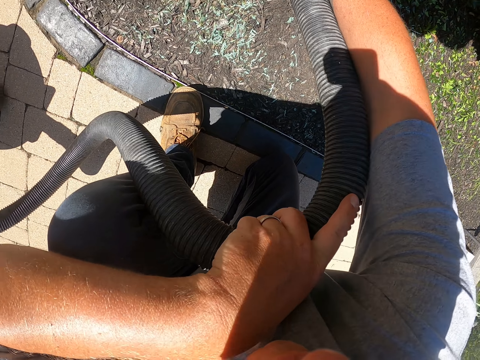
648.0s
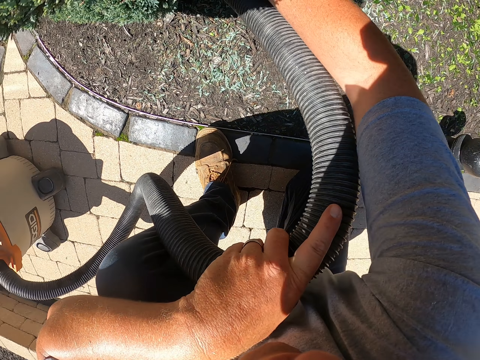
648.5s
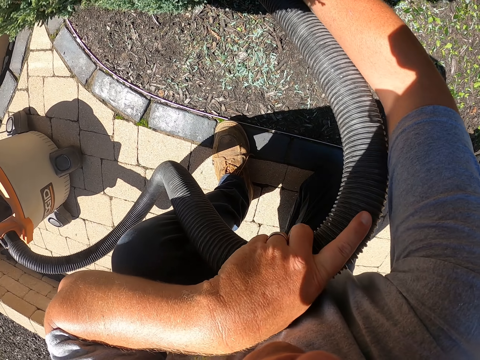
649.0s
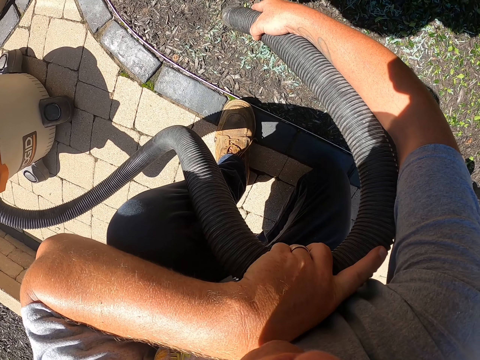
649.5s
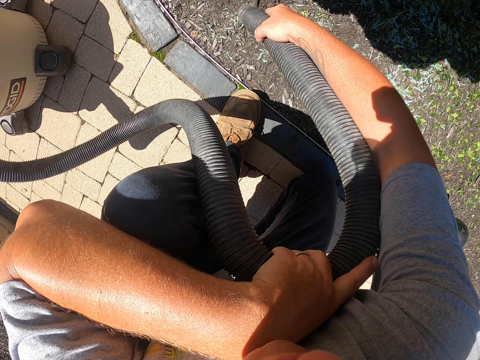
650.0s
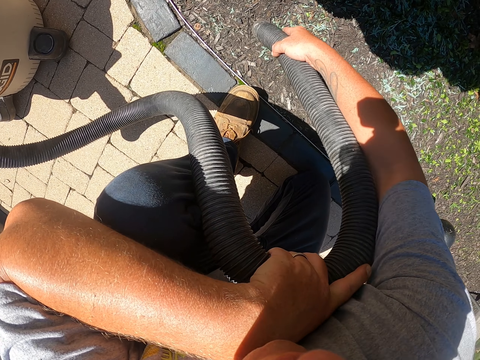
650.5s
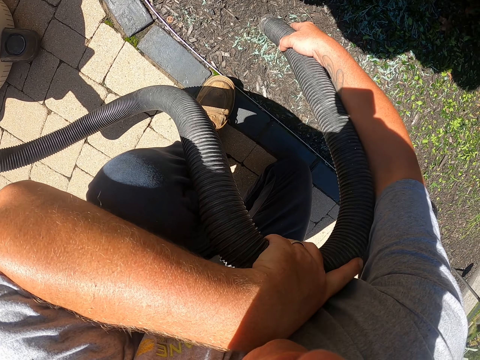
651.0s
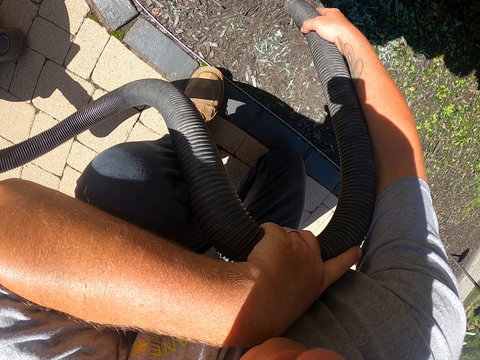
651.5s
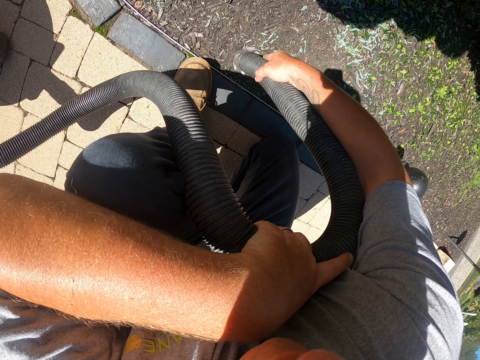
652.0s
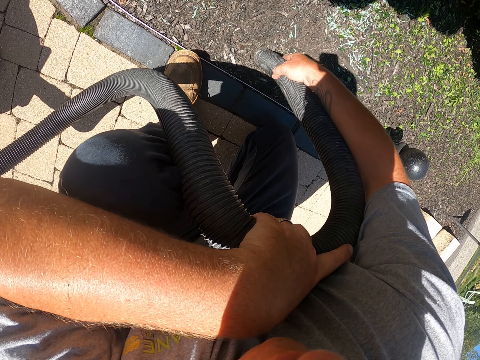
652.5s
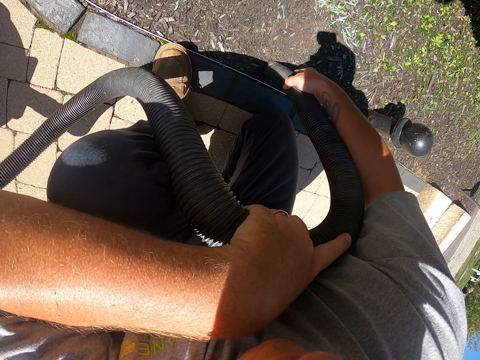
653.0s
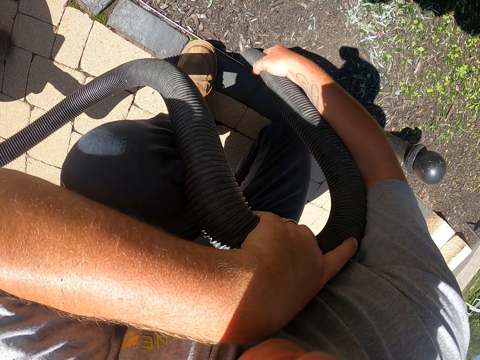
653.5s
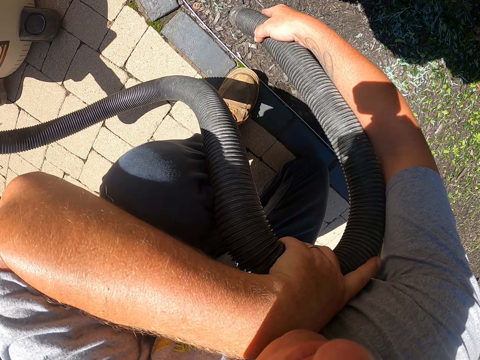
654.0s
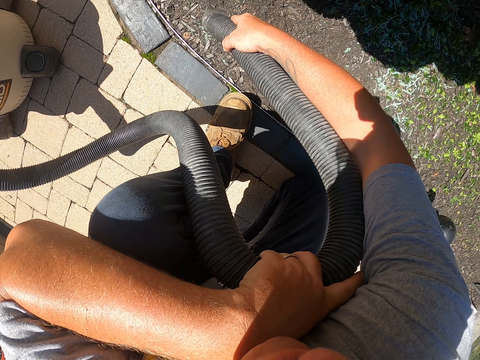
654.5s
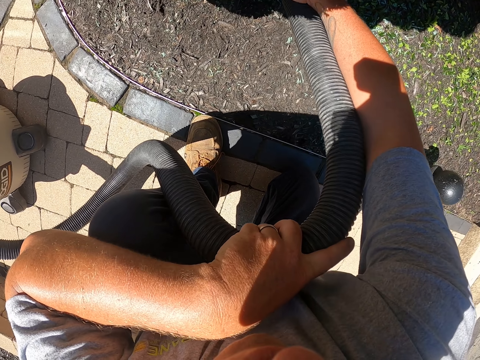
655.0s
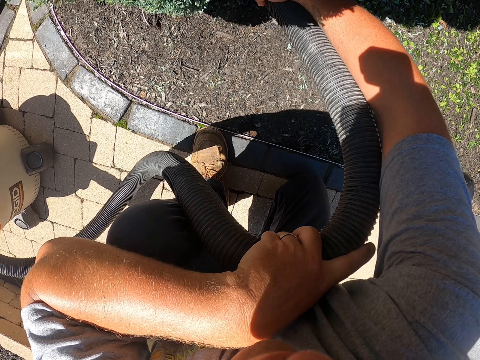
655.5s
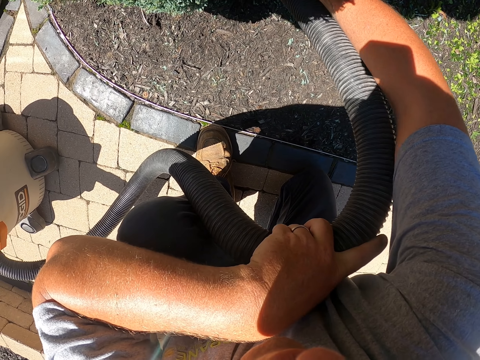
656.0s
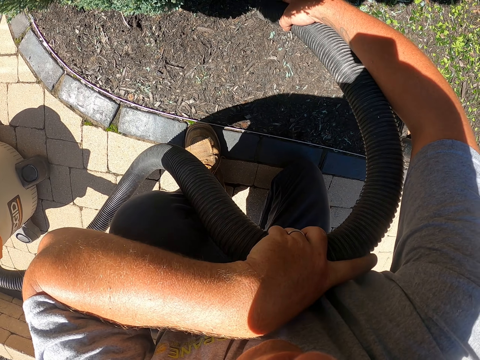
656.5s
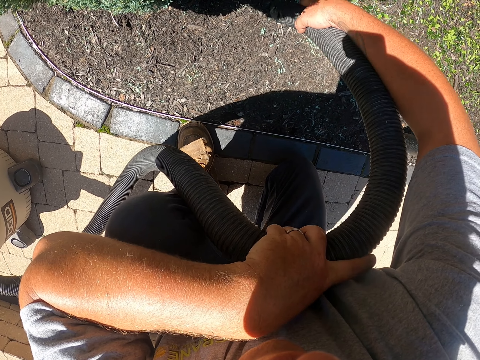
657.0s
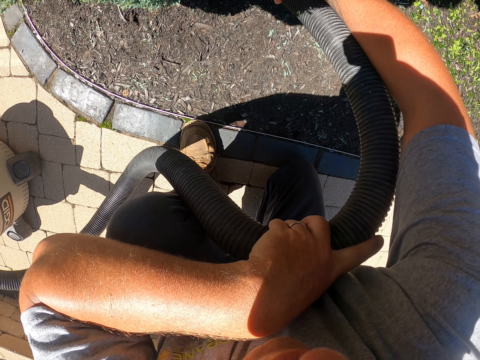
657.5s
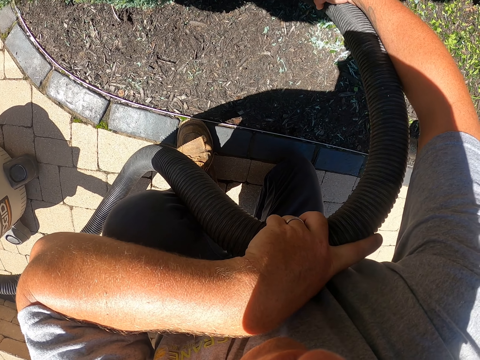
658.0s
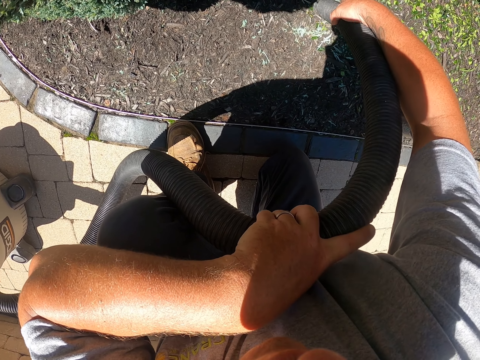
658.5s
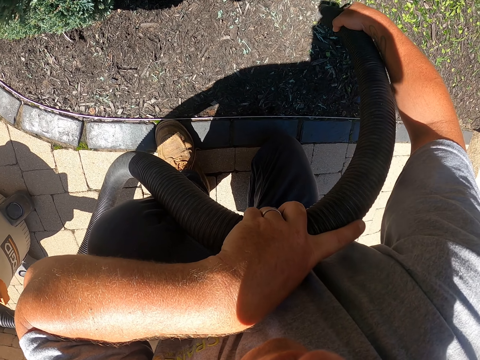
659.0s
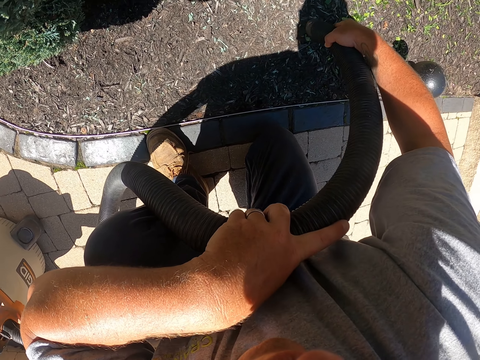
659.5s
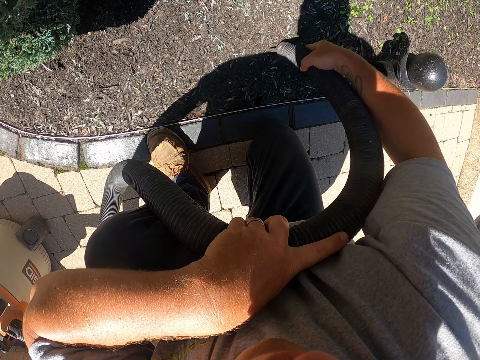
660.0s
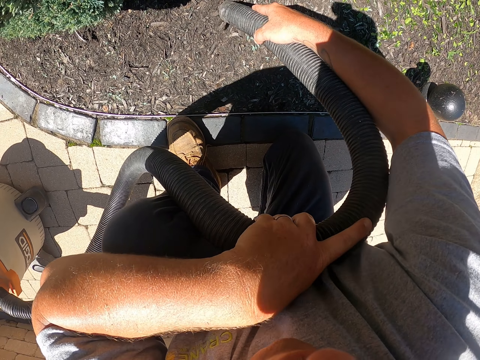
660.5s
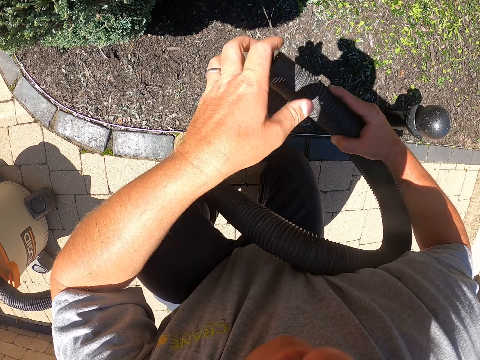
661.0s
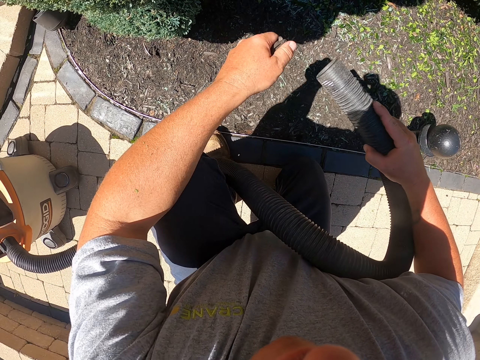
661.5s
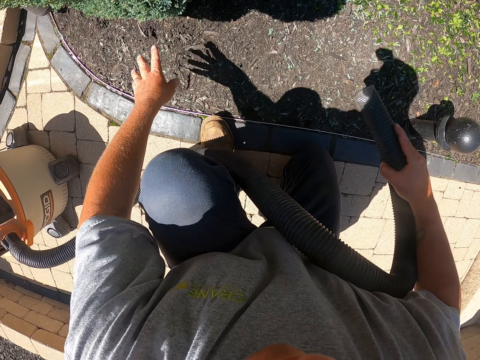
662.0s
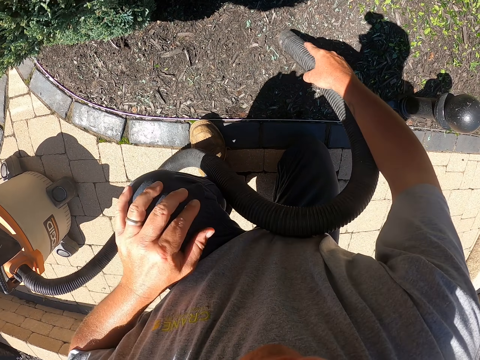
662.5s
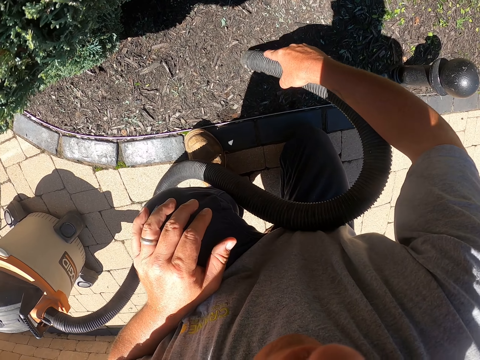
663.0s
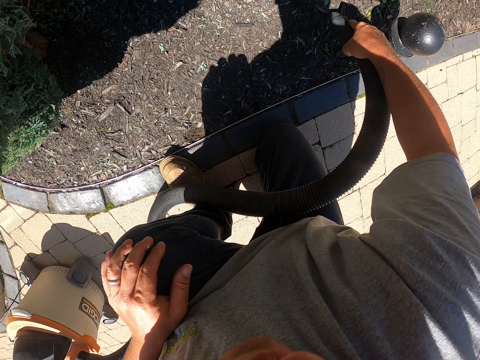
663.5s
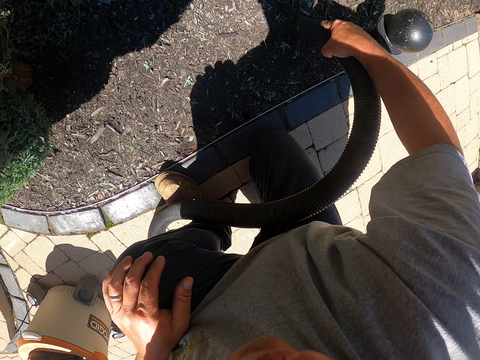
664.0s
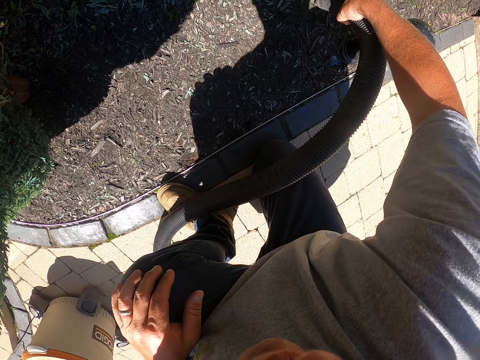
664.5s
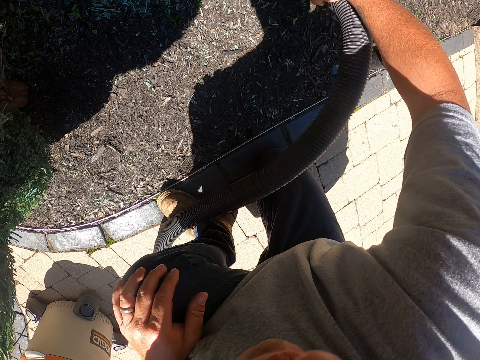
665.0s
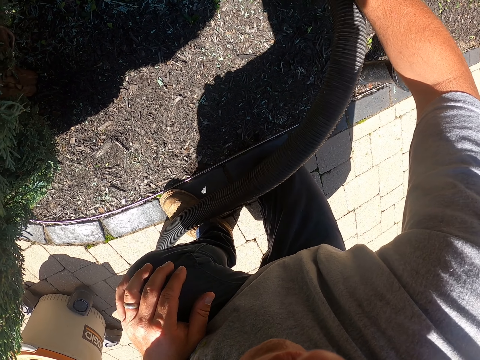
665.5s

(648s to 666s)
The camera wearer removes the dirt from the pipe. He pushes the dust in the pipe nozzle. He stops cleaning. He drops the dirt on the garden. He puts the left hand on his knee. He cleans the garden with the garden vacuum.

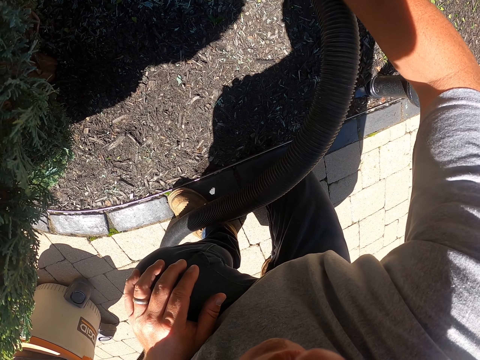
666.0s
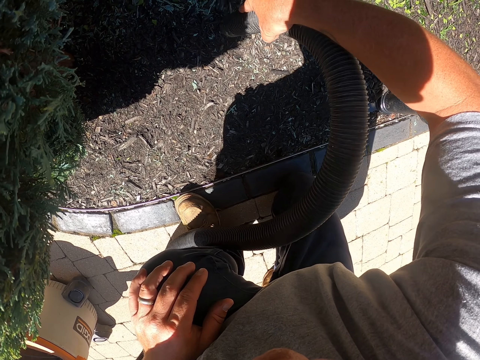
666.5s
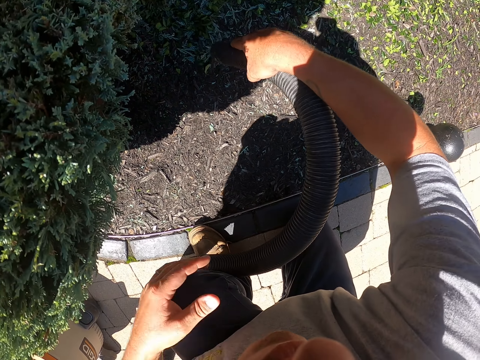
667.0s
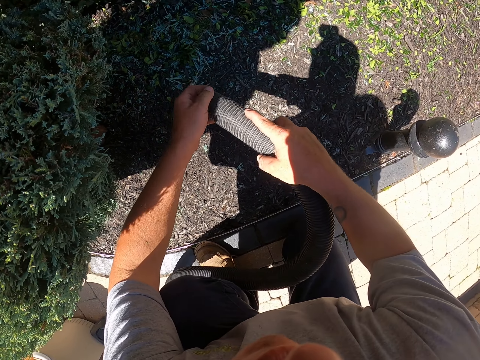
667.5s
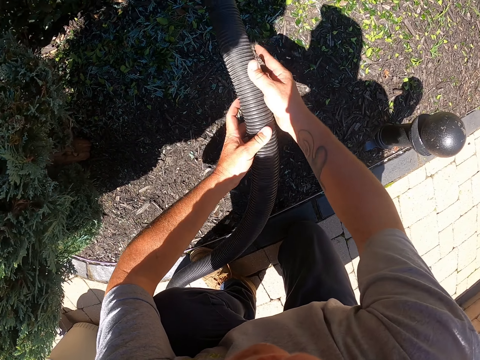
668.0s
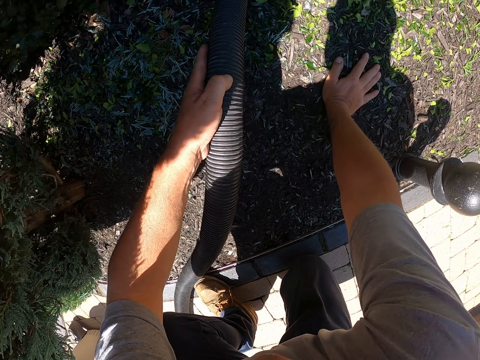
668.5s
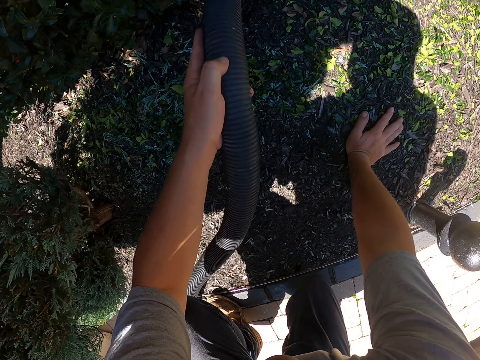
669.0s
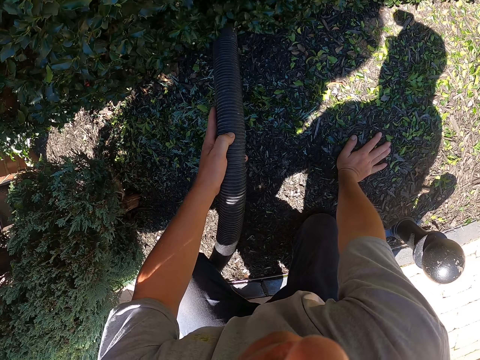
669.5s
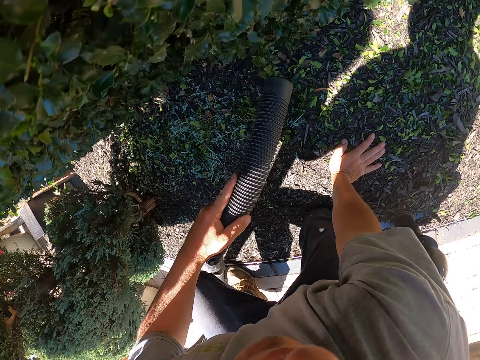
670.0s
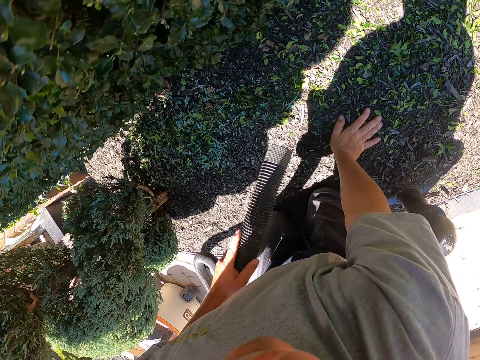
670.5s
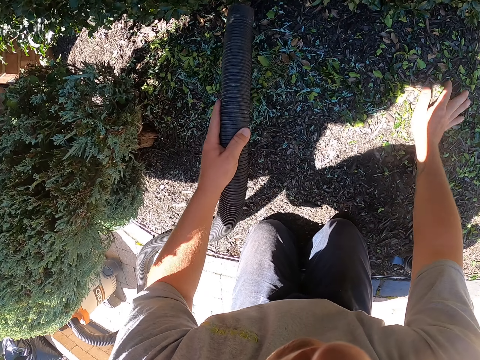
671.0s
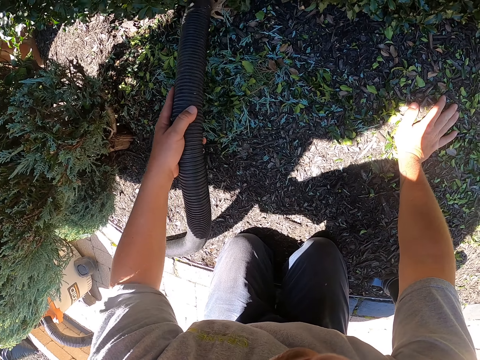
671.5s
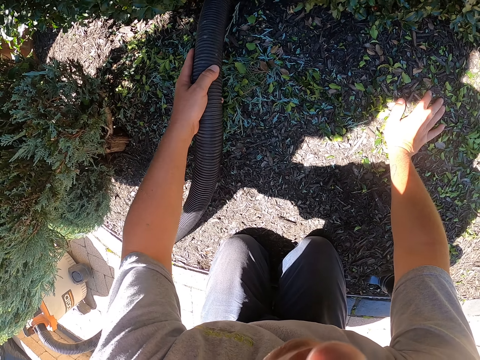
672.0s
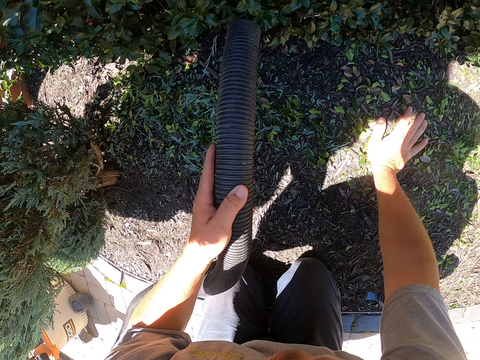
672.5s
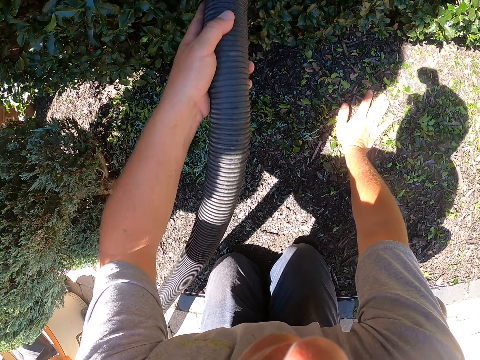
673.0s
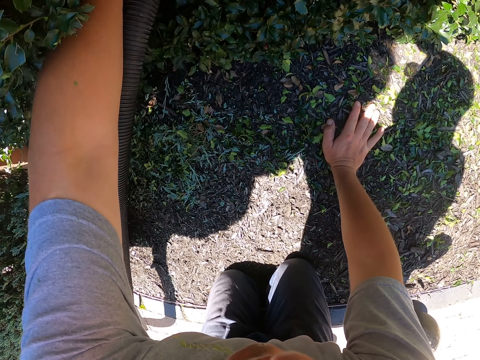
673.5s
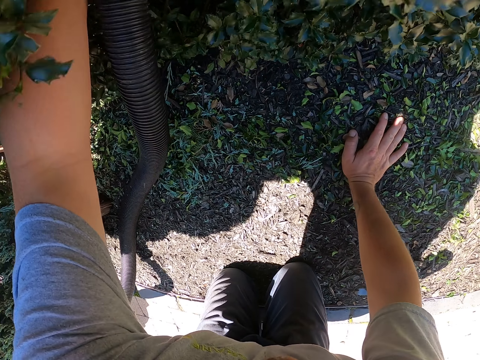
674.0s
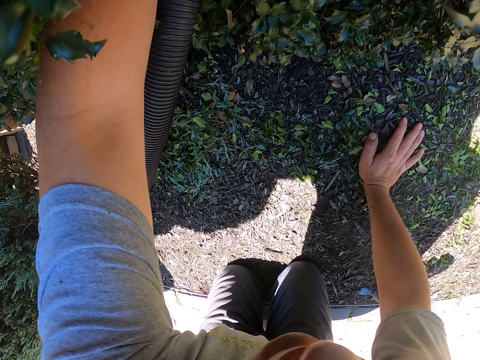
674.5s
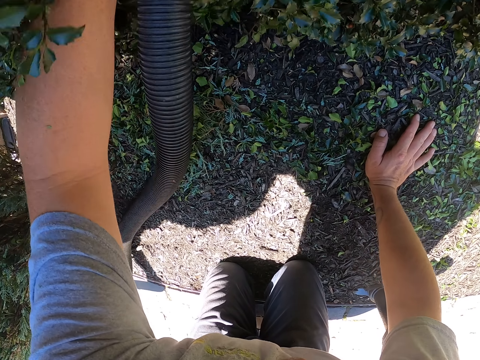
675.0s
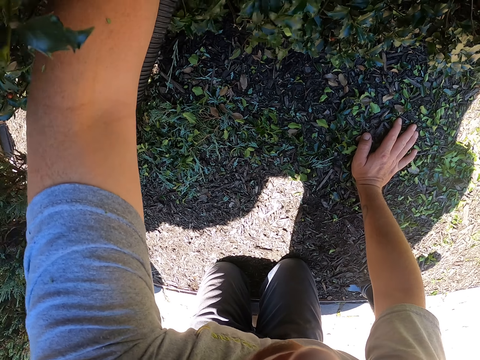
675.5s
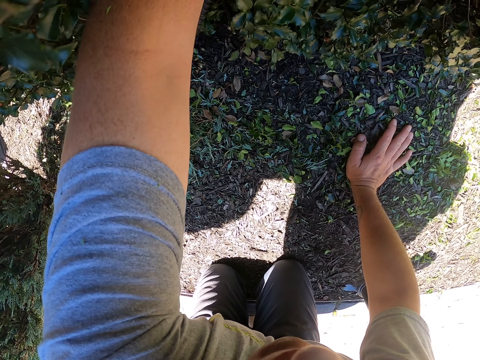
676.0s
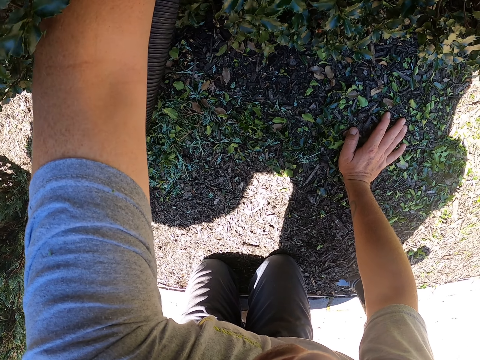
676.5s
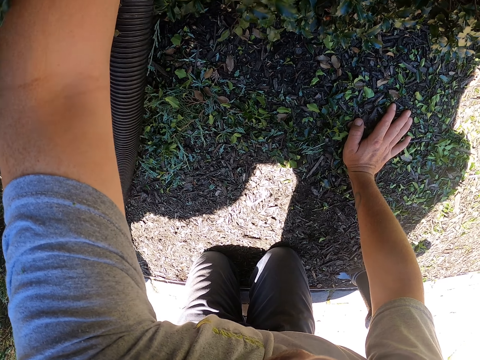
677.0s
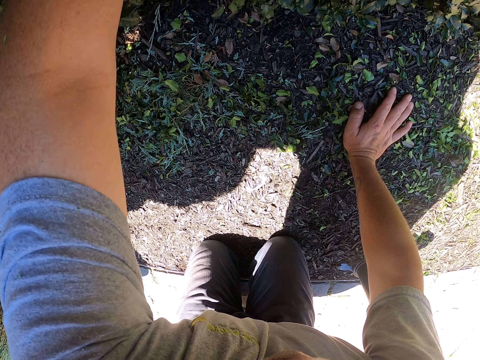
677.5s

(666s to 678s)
The camera wearer removes the left hand from the knee. They stop cleaning. They touch the pipe. They push the dust in the pipe nozzle. They pass the pipe to the left hand. They hold the pipe with the left hand. They move the knee. They put the right hand on the ground. They move the knee again. They move the hand. They clean the garden with the garden vacuum.
